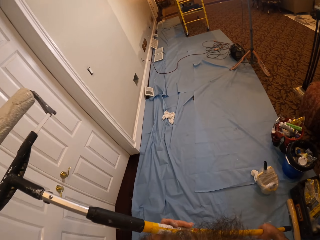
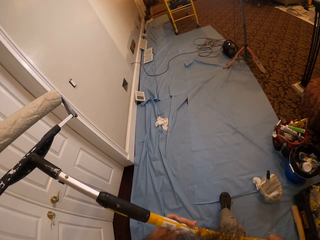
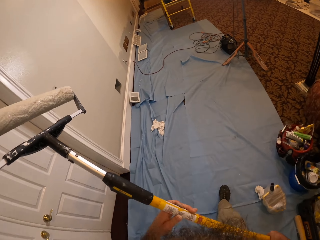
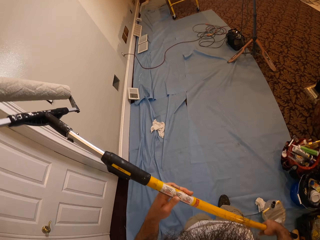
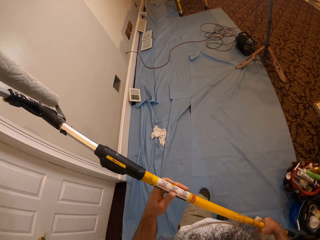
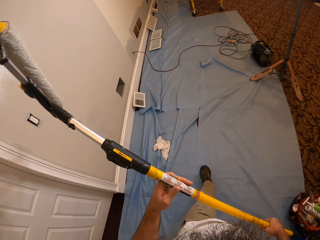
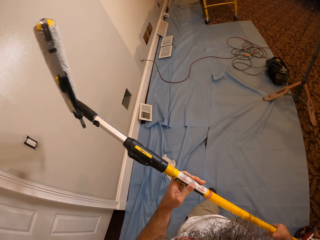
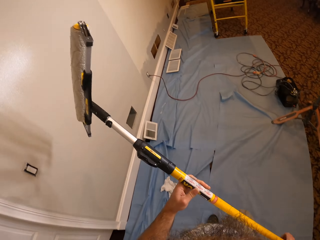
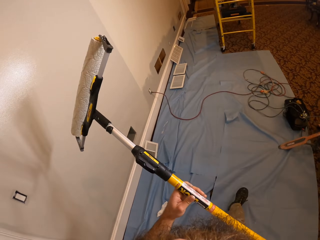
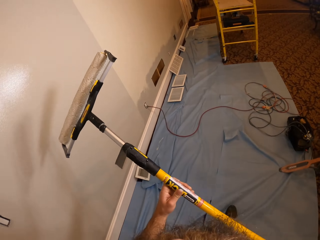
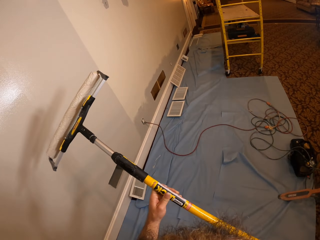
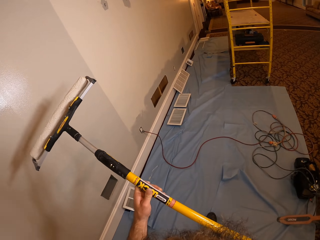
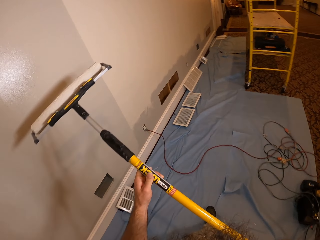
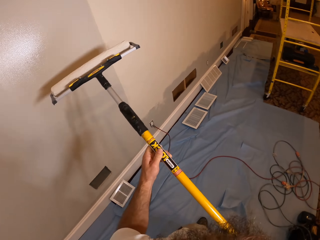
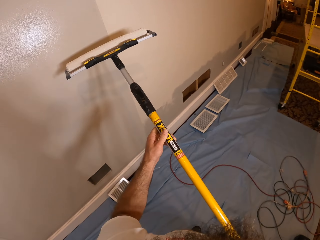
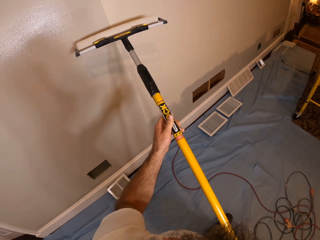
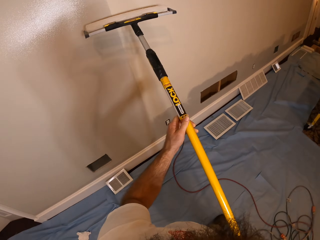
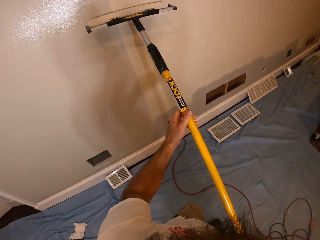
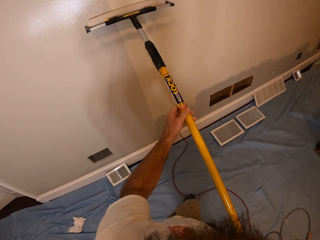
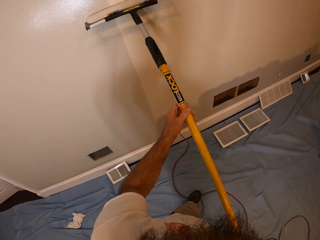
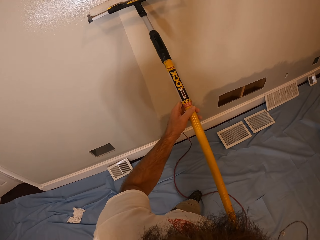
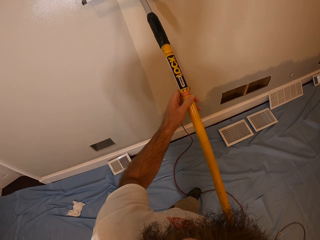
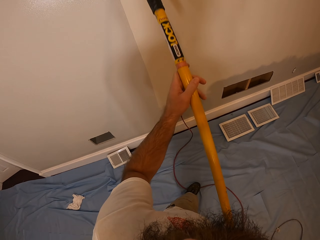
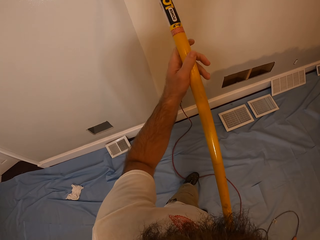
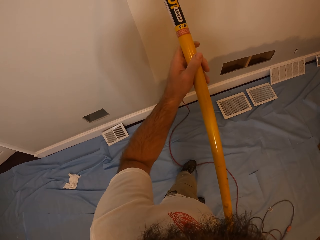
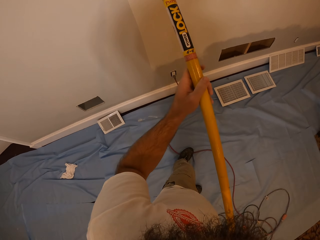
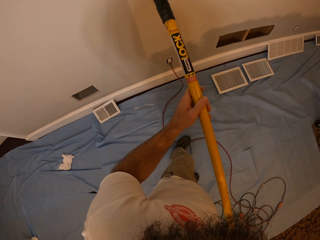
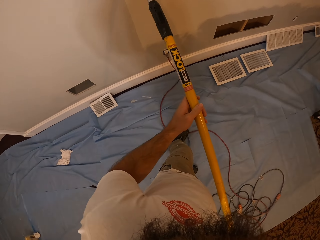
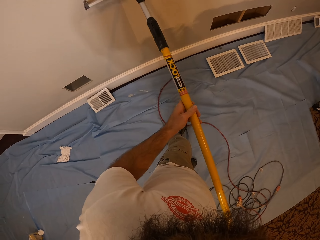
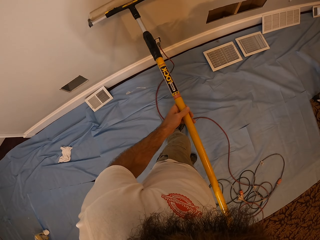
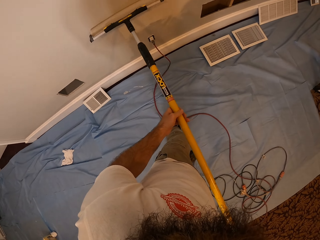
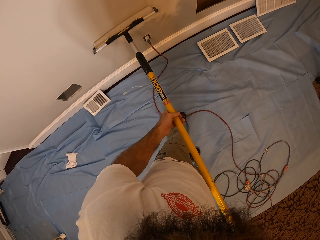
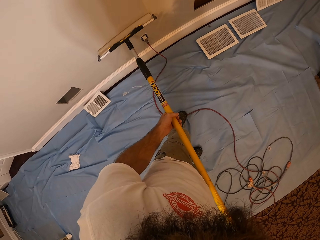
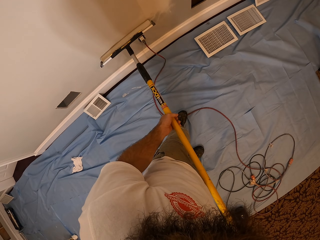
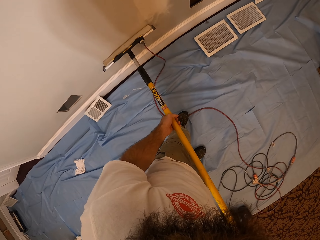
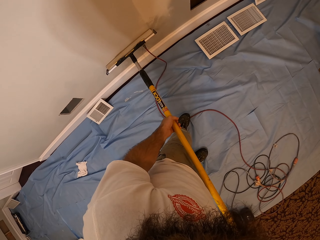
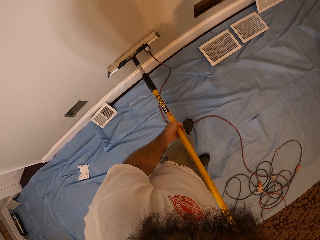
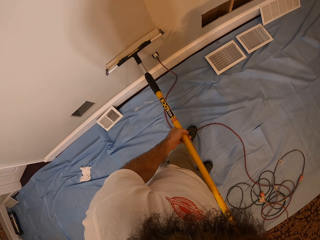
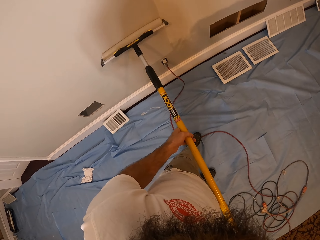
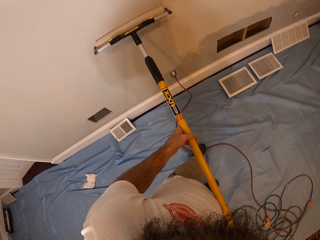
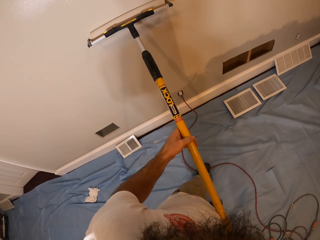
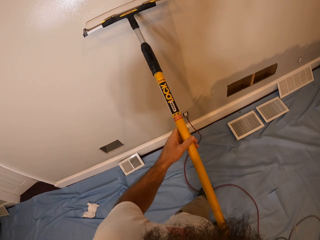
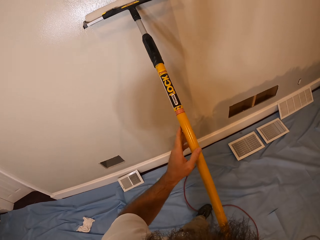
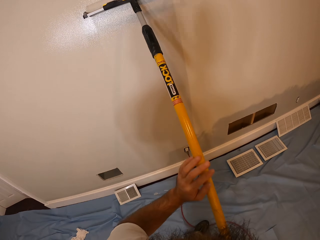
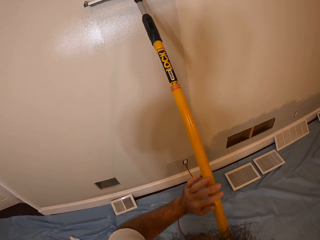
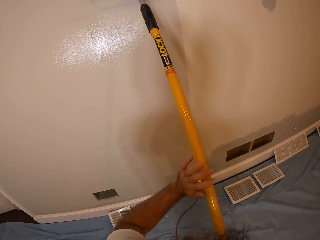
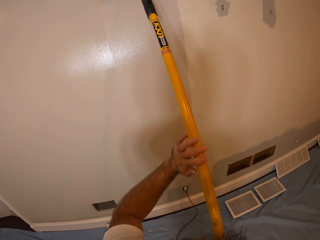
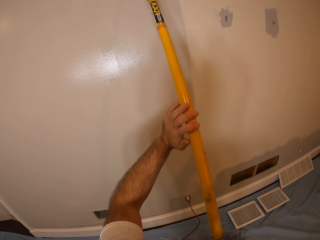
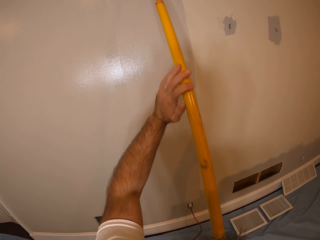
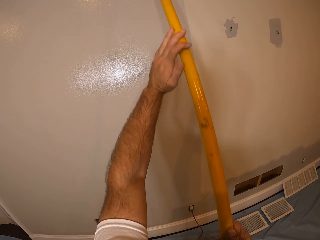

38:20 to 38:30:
The camera wearer walks. They paint the wall with the roller in both hands.

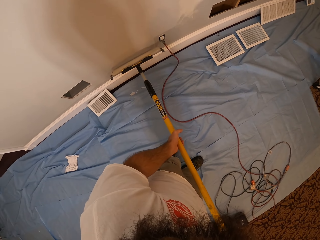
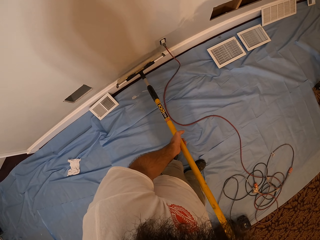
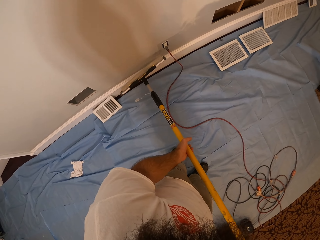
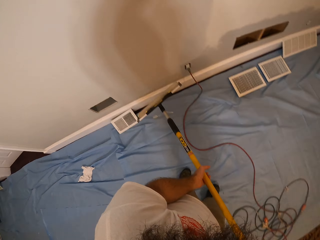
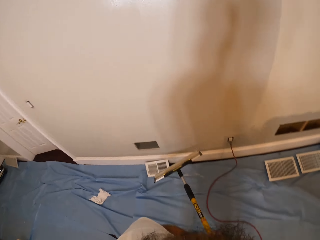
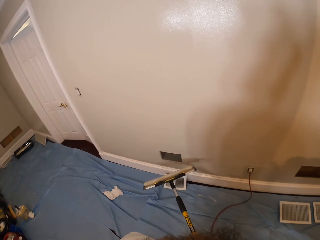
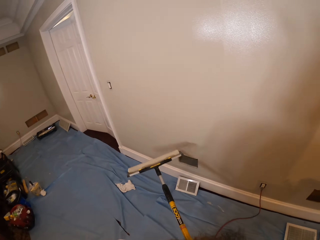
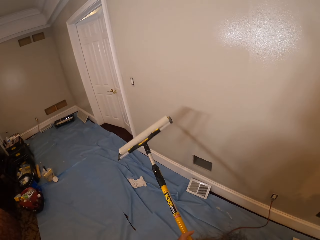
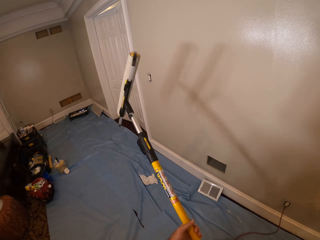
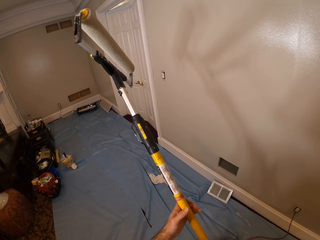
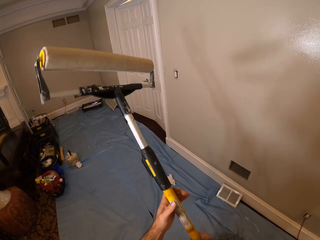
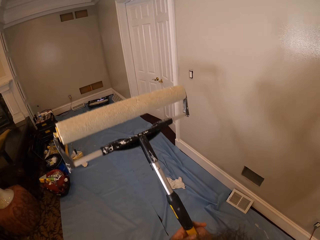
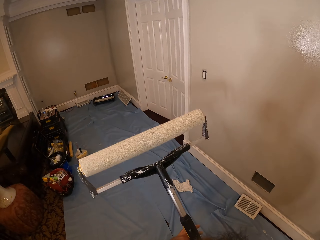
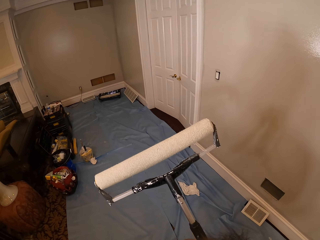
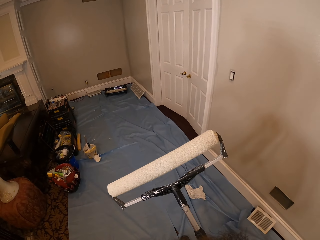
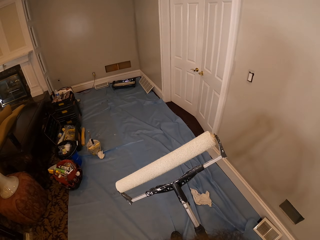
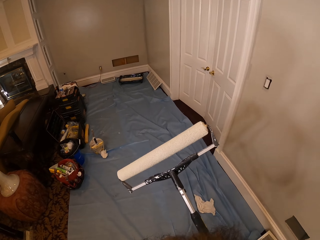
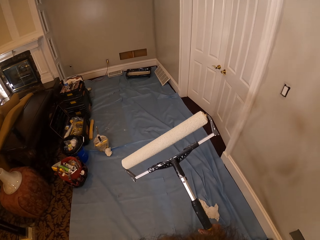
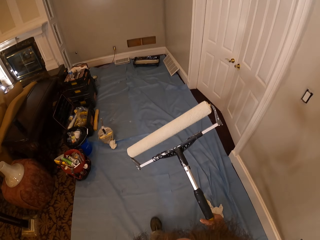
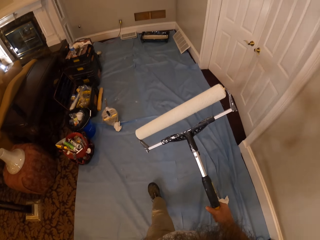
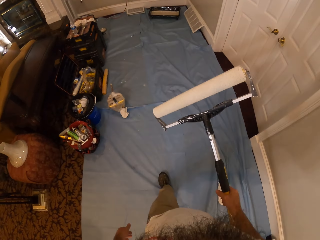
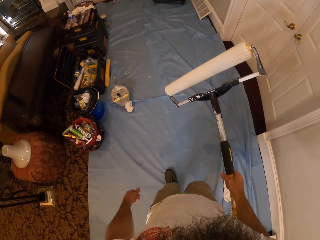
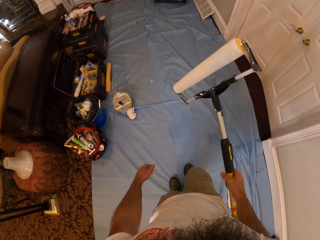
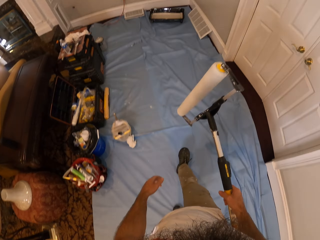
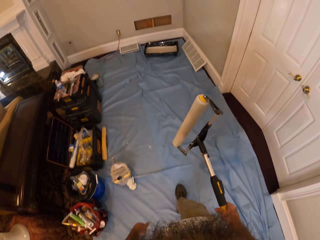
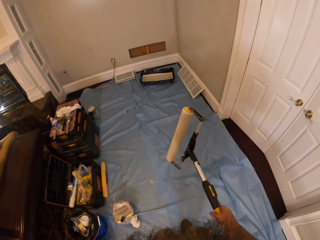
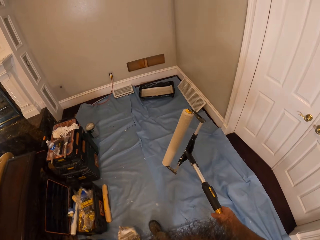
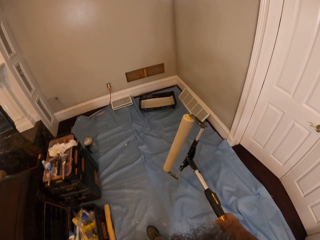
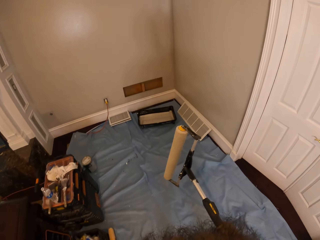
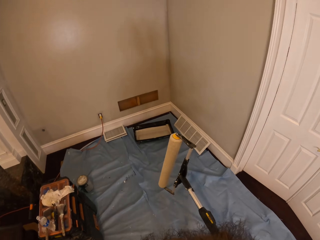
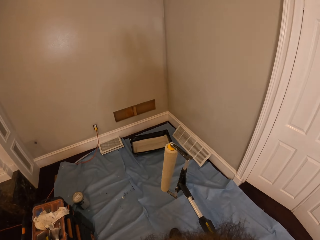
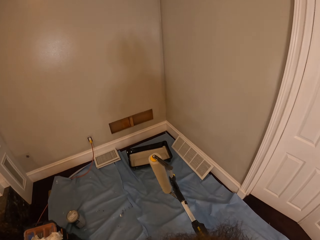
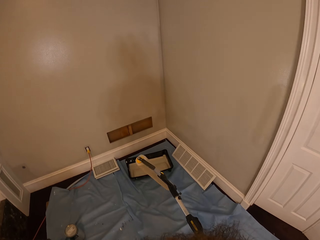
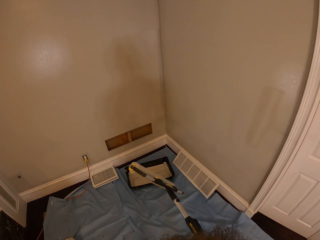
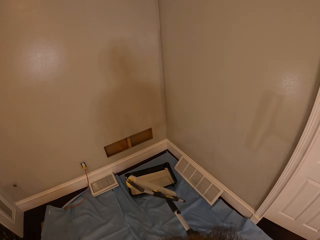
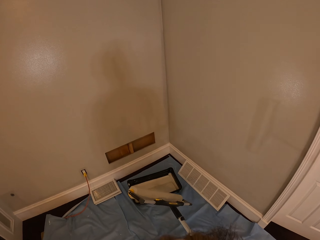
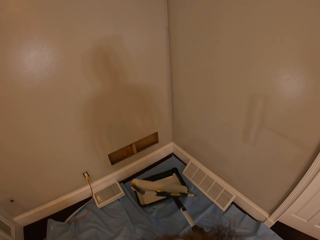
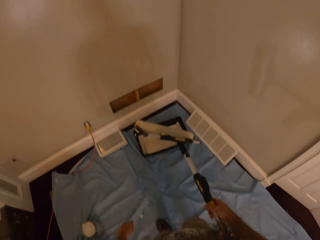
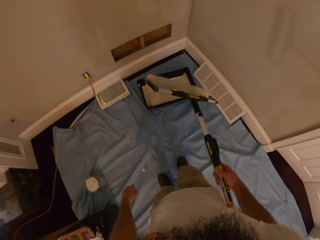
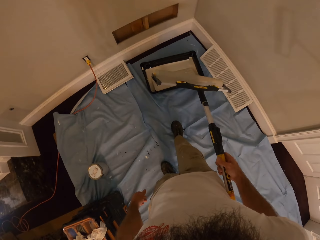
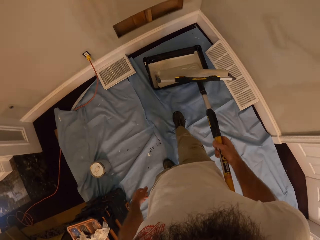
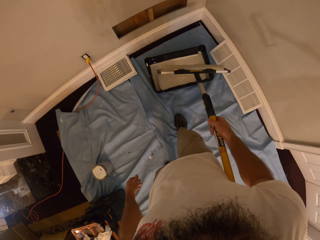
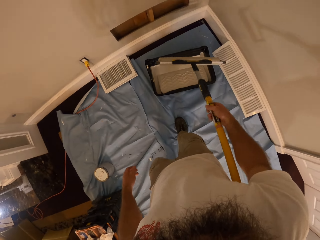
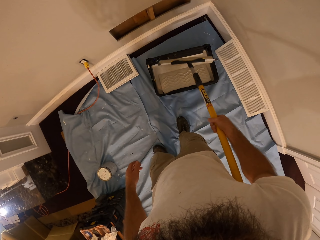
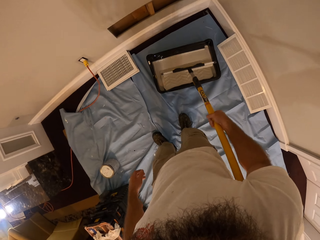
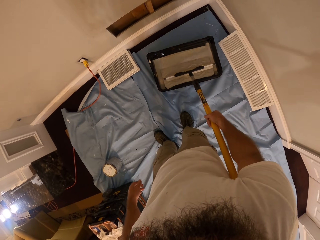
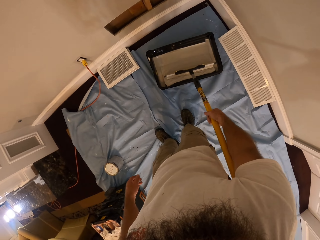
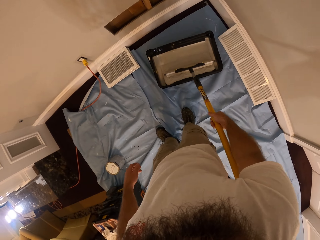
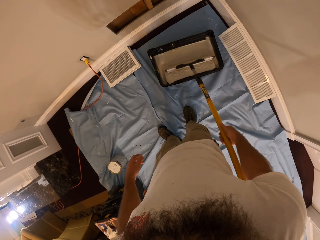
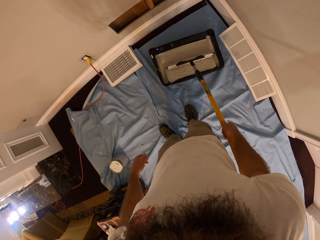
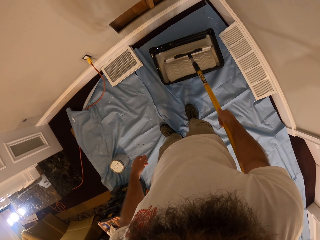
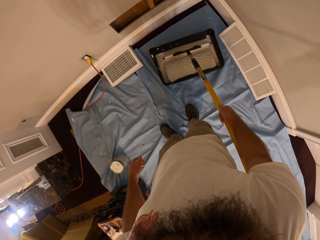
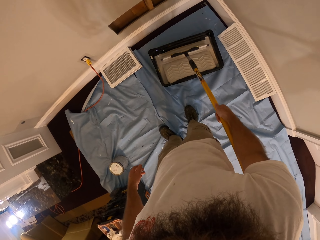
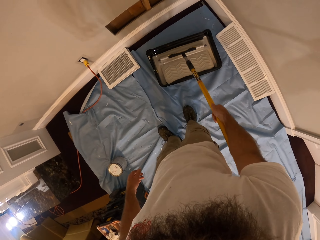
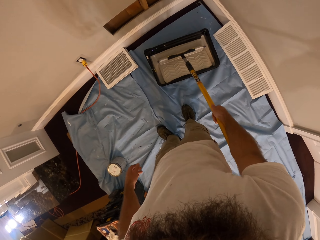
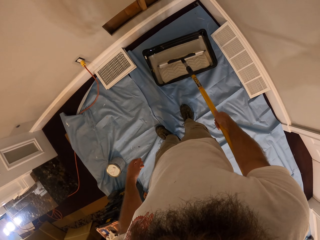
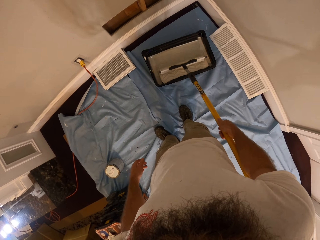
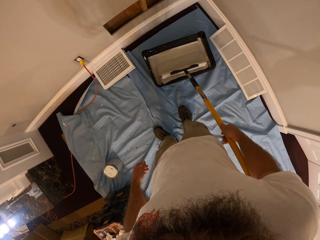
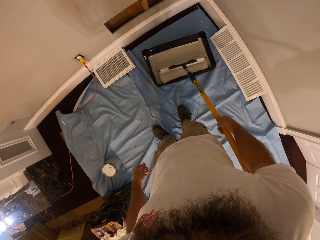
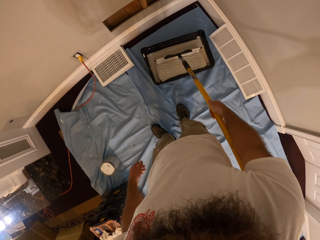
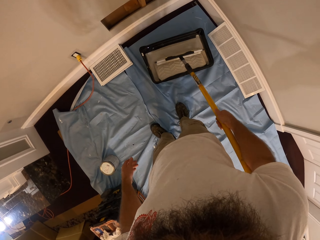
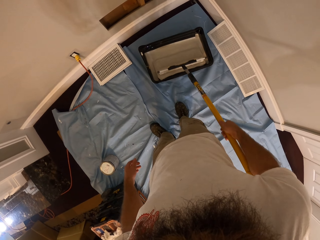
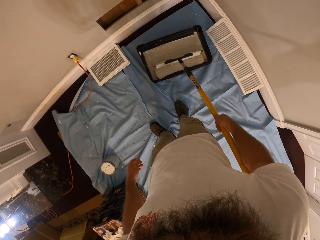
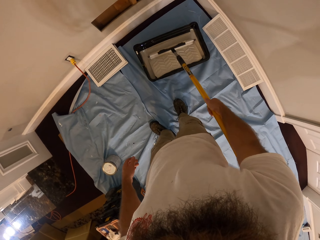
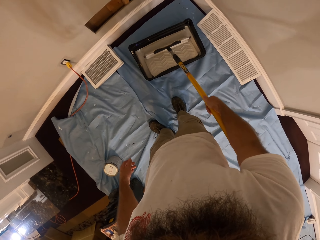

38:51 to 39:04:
The camera wearer lifts the paint roll. They turn the roller with both hands. They walk. They roll the roller in the roller tray with both hands.
